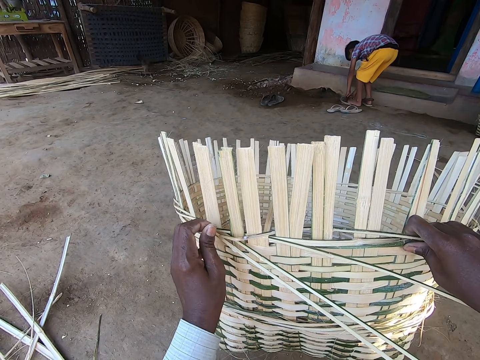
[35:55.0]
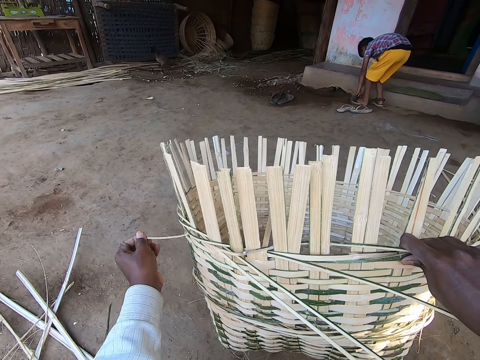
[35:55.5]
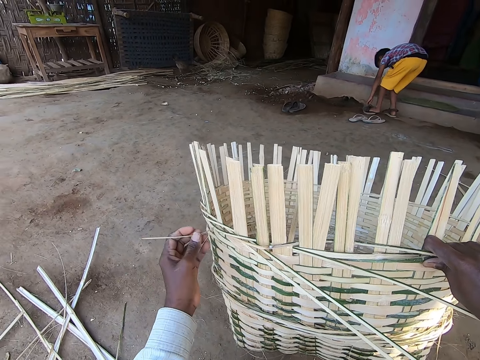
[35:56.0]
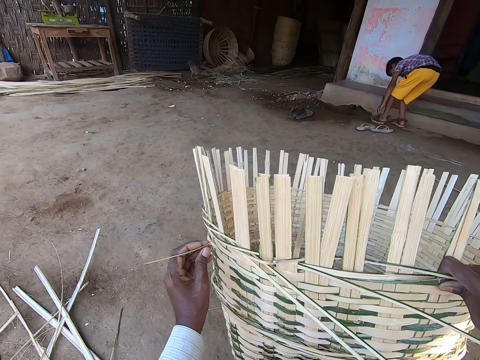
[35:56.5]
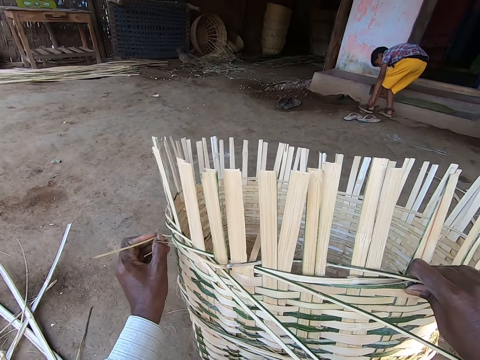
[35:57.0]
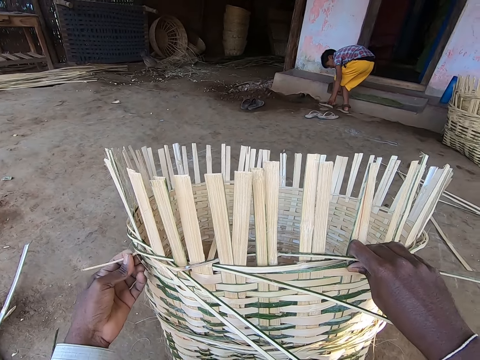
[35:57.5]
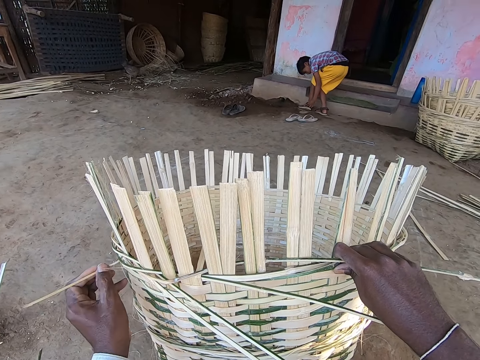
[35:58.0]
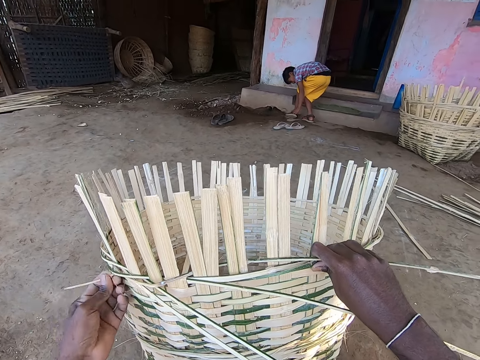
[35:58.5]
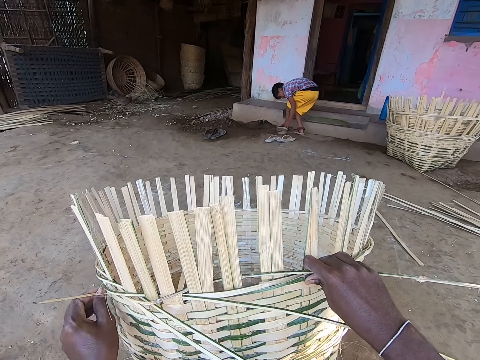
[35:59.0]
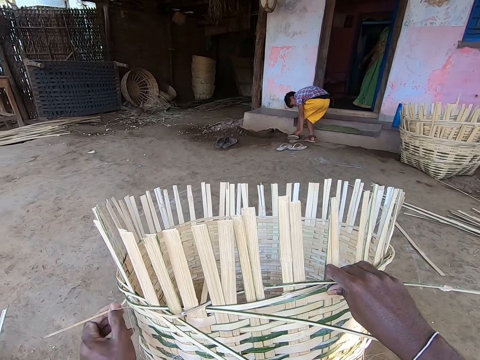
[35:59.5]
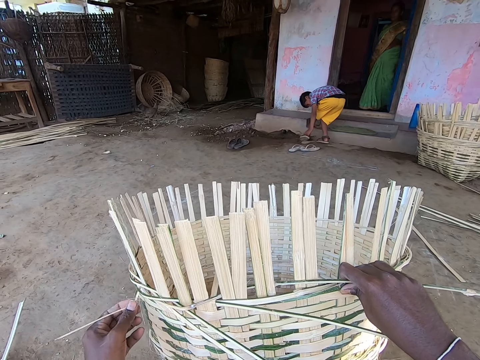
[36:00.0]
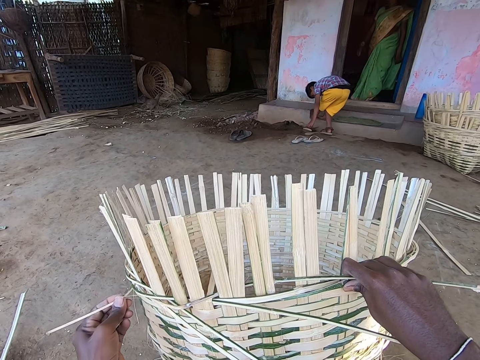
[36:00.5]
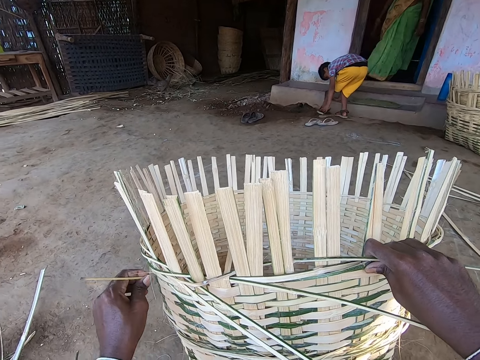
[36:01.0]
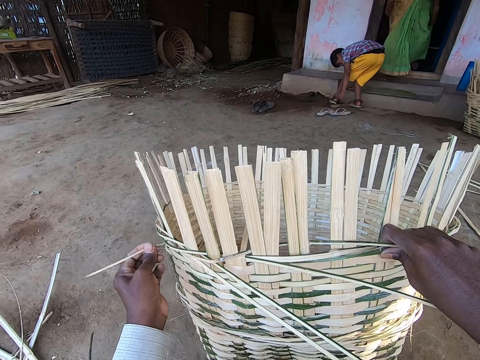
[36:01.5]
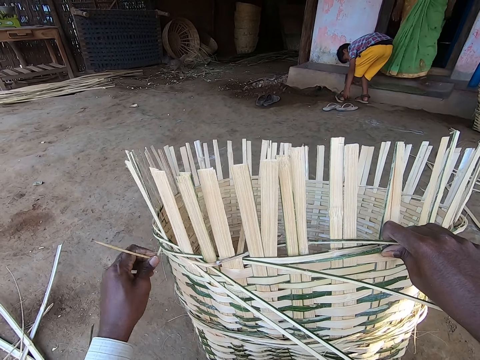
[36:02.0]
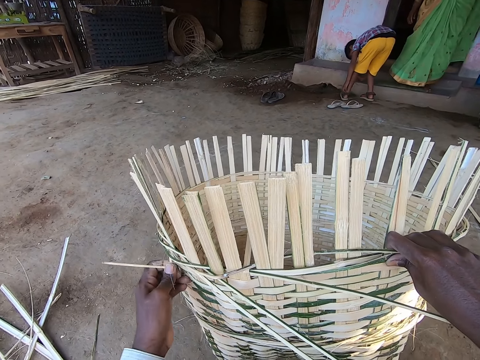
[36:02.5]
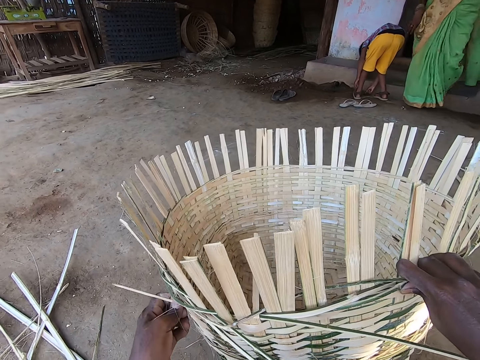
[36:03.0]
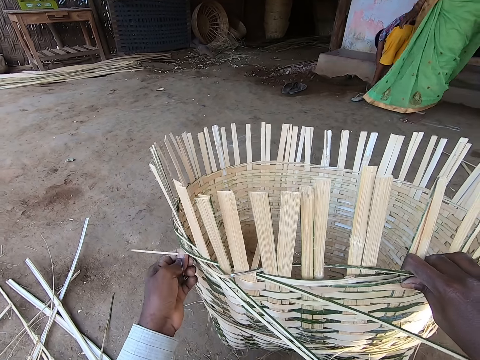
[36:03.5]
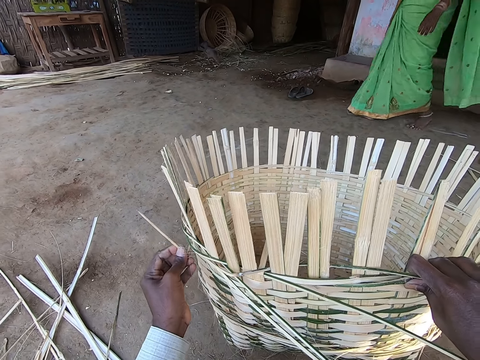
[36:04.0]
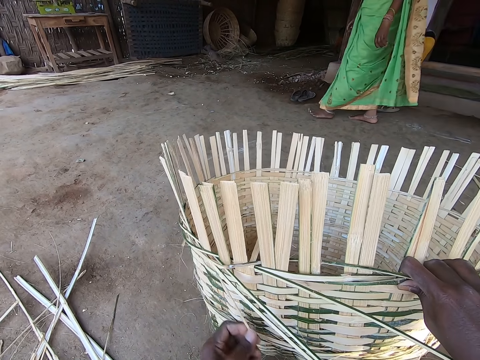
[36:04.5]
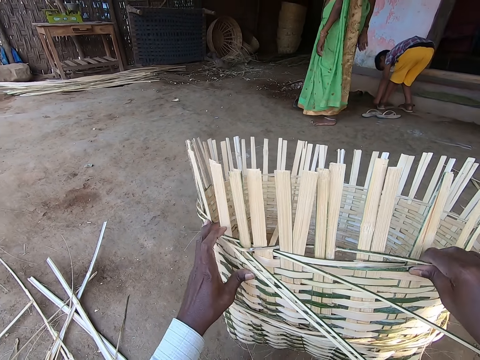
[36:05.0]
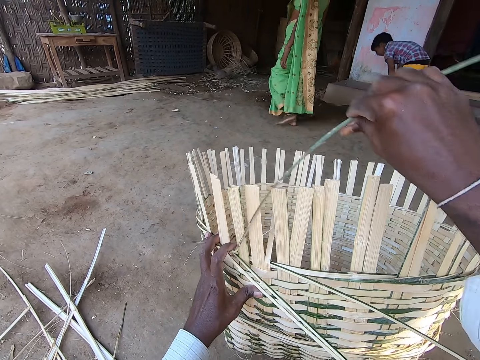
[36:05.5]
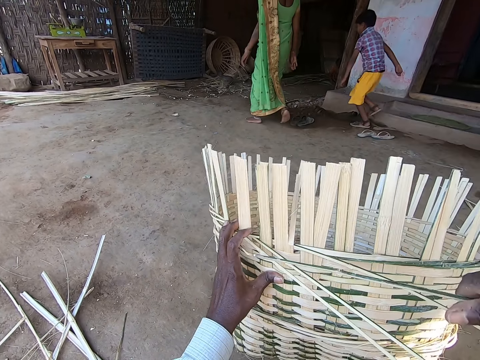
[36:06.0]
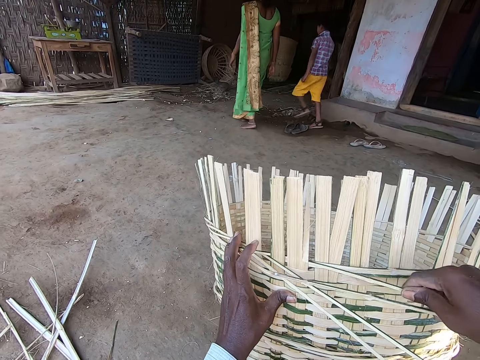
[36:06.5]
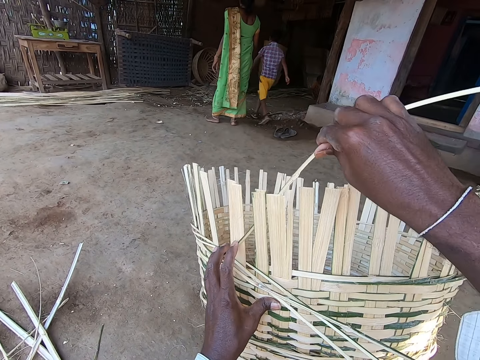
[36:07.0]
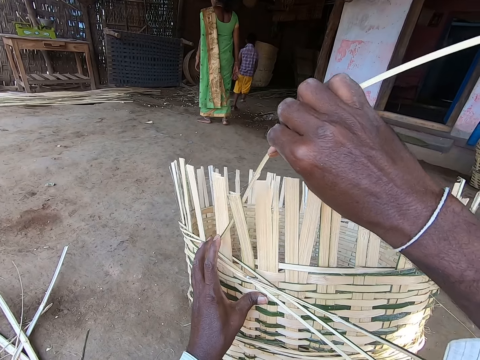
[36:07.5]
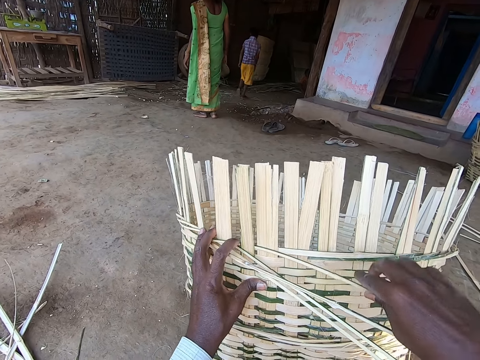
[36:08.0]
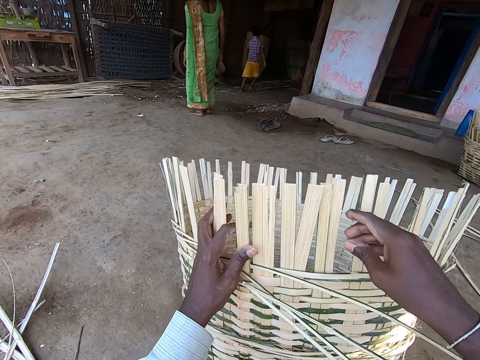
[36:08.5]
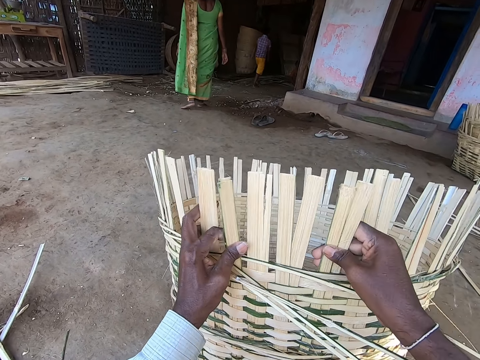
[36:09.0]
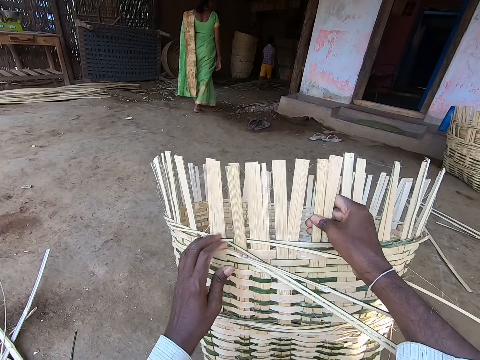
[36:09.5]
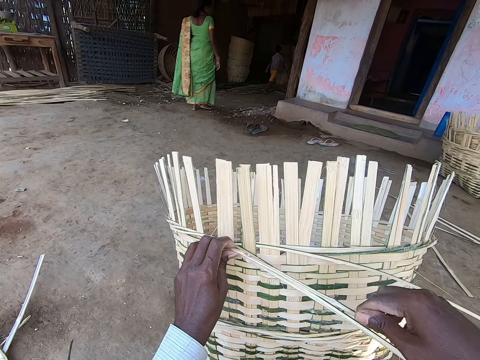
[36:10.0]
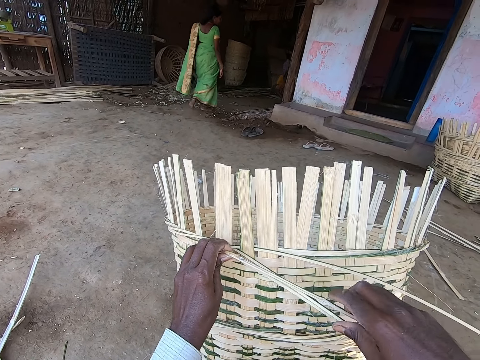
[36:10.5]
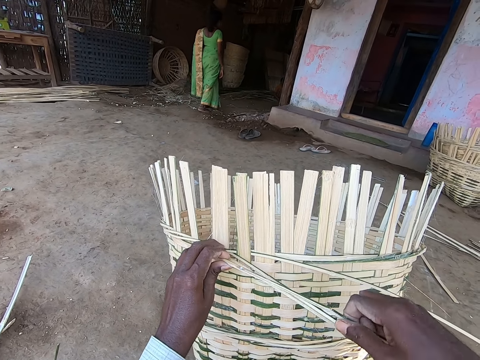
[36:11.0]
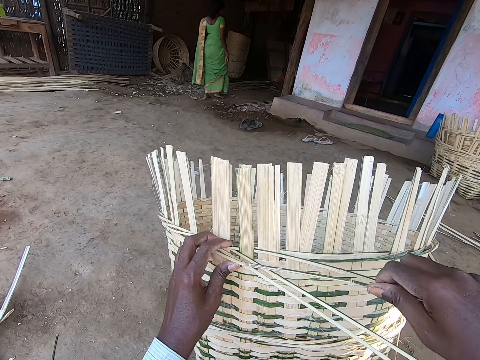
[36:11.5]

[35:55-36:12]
The camera wearer breaks off a fiber from the basket on the ground with his left hand. The woman walks out of the house. The woman converses with the boy. The camera wearer drops the fiber in his left hand to the ground. He weaves the basket with the fiber with both hands. The boy walks. The camera wearer adjusts the warp fibers of the basket with both hands. He weaves the basket with the fibers with both hands.

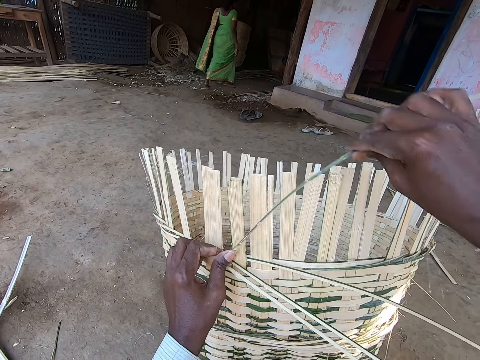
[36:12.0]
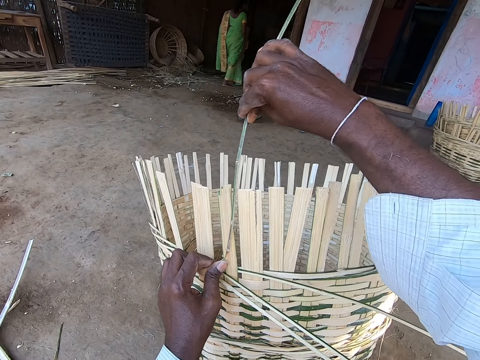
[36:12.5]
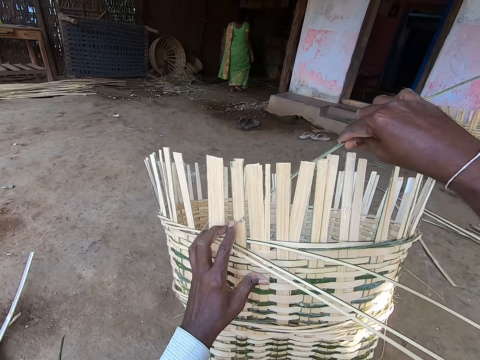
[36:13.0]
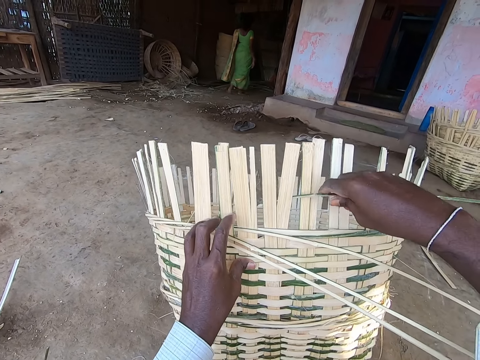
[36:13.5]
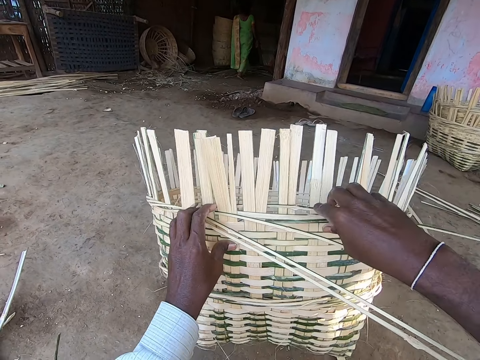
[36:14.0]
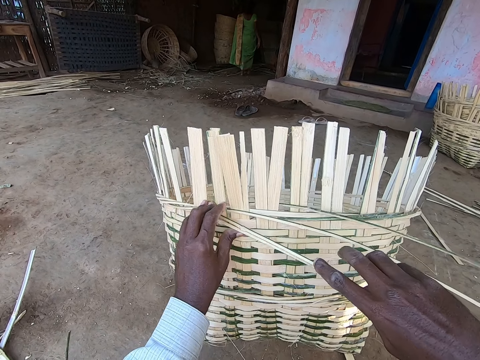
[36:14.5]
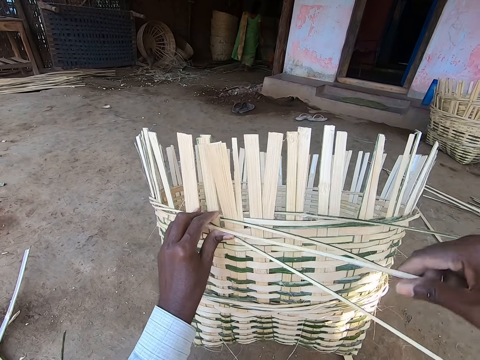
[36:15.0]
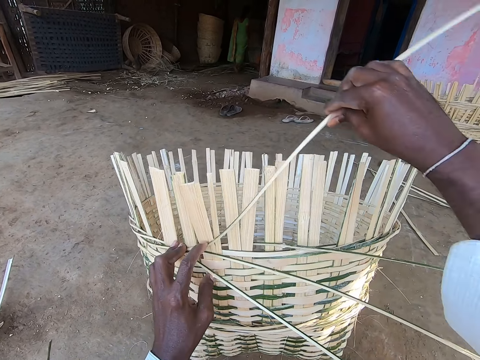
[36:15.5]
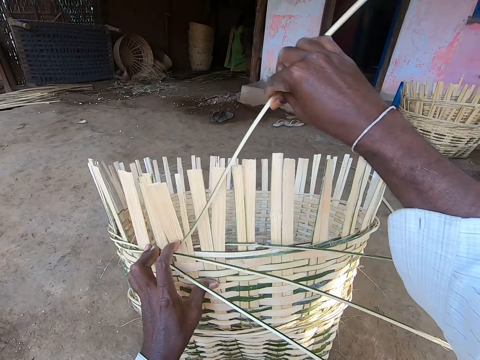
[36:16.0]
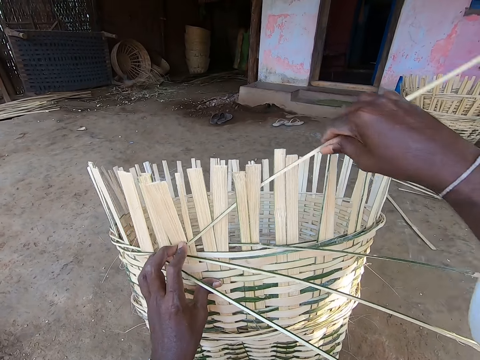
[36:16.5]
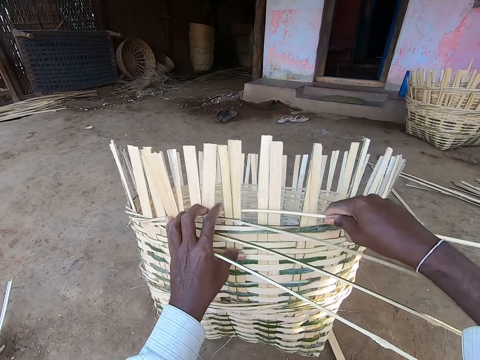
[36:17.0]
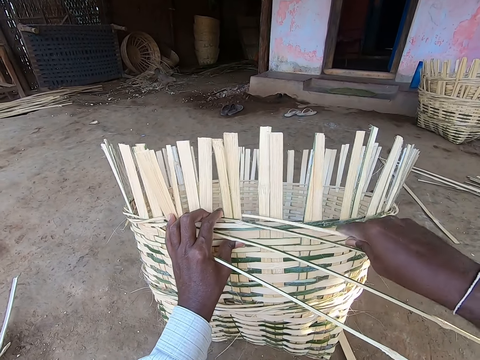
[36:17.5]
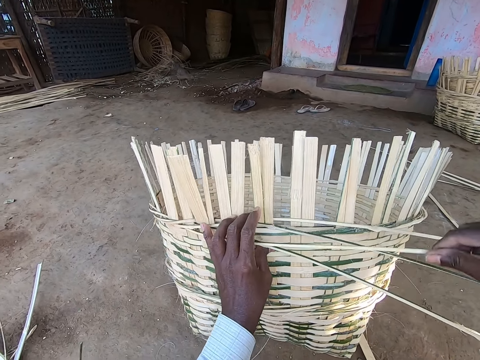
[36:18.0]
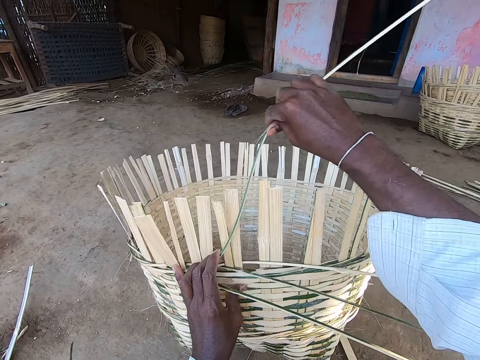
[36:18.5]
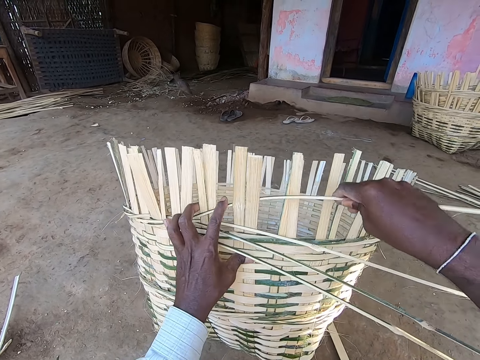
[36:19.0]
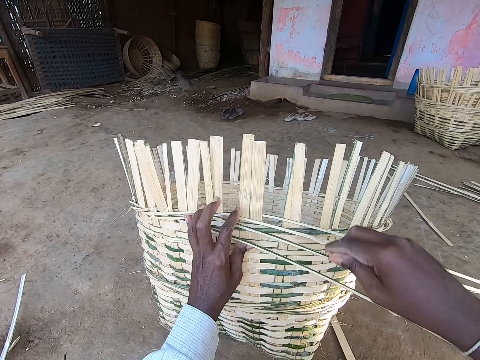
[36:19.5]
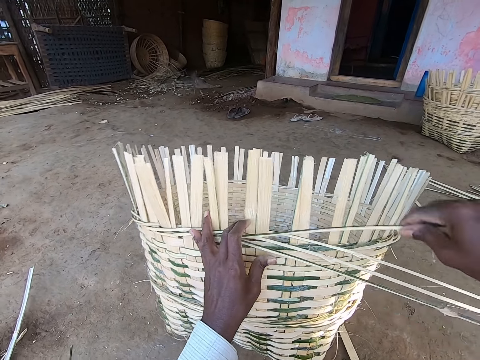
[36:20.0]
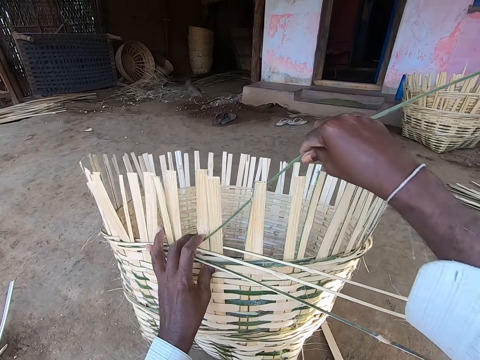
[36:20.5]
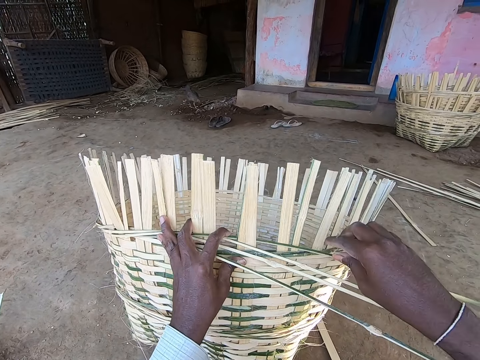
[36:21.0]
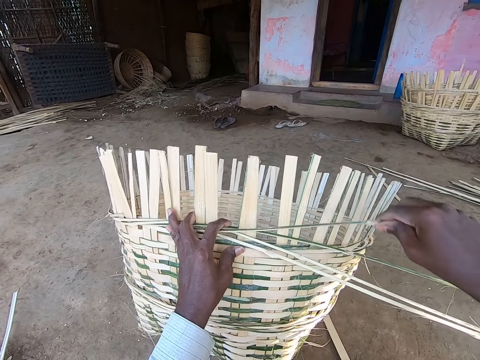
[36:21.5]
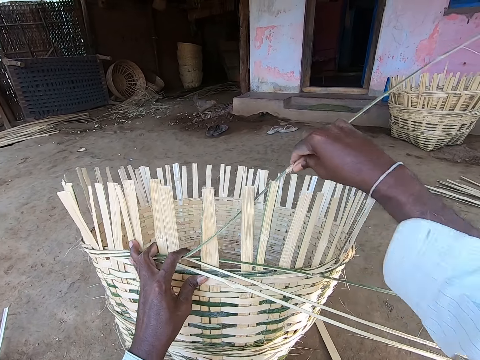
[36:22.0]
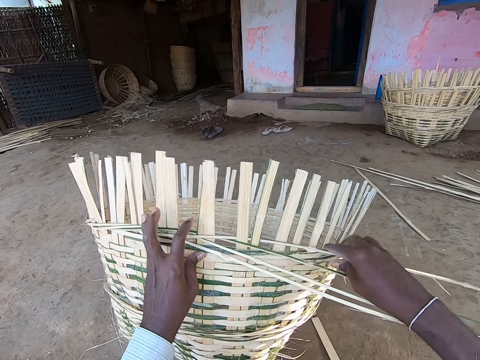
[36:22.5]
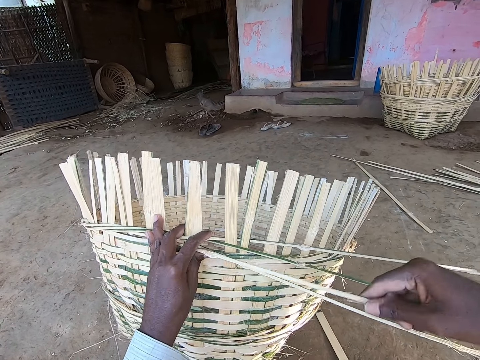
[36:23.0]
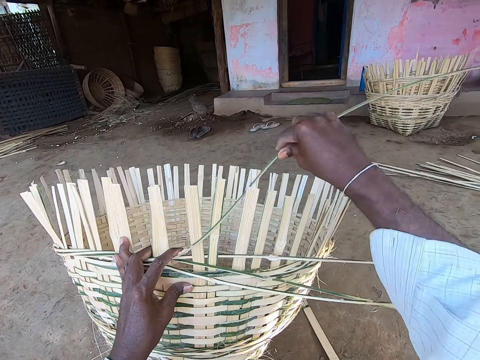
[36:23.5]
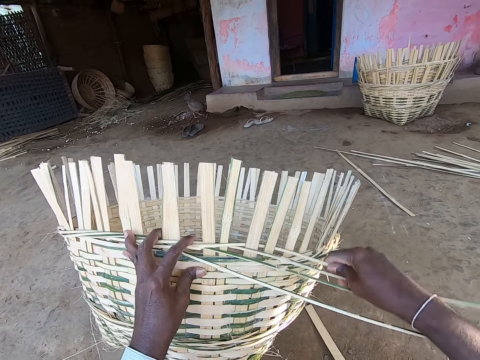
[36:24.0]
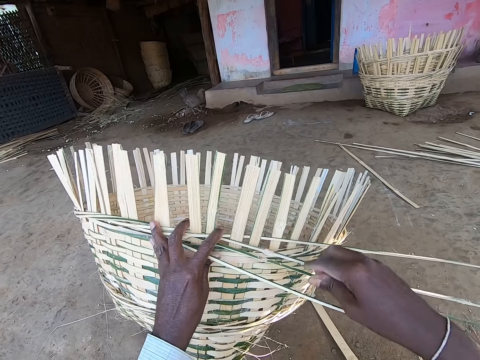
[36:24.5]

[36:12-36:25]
The camera wearer weaves the basket. He puts the bamboo strip in his right hand around the staves of the basket. He weaves the basket. He holds the bamboo strip with his right hand. He picks a palm reed. He puts the bamboo strip in his right hand around the staves of the basket. He weaves the basket. He holds the bamboo strip with his right hand. He picks the palm reed. He puts the bamboo strip in his right hand around the staves of the basket. He weaves the basket. He holds the bamboo strip with his right hand. He picks the palm reed. He puts the bamboo strip in his right hand around the staves of the basket. He weaves the basket. He holds the bamboo strip with his right hand. He picks the palm reed. He puts the bamboo strip in his right hand around the staves of the basket. He weaves the basket.
